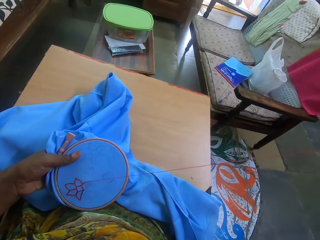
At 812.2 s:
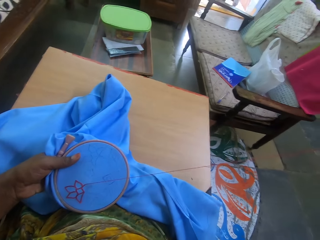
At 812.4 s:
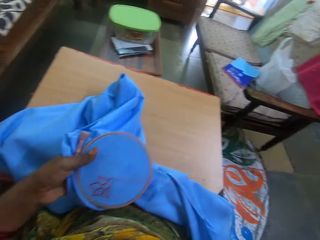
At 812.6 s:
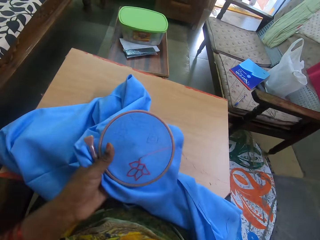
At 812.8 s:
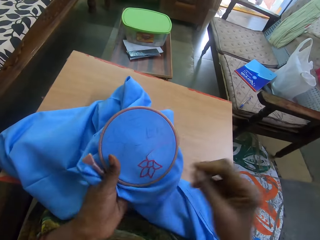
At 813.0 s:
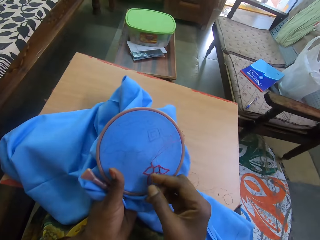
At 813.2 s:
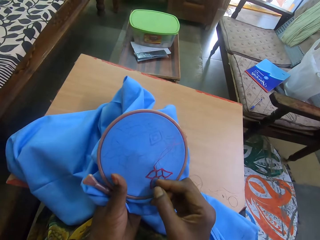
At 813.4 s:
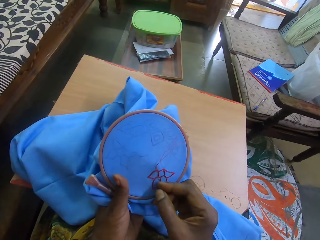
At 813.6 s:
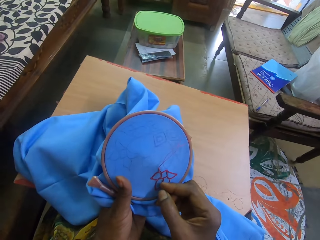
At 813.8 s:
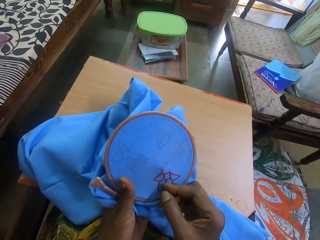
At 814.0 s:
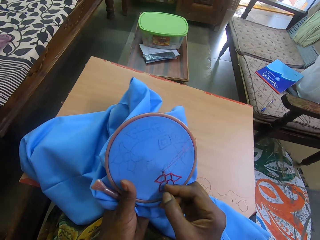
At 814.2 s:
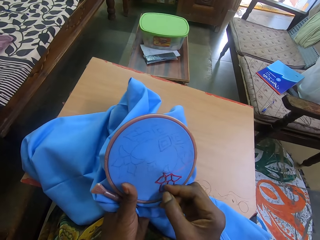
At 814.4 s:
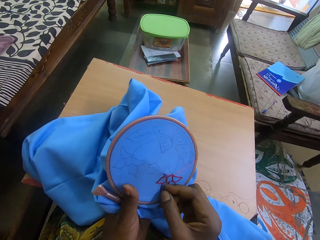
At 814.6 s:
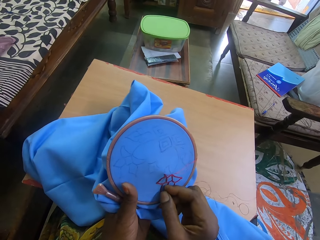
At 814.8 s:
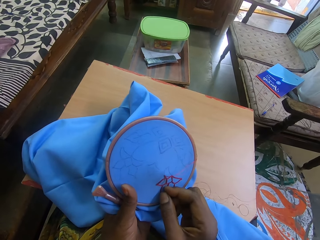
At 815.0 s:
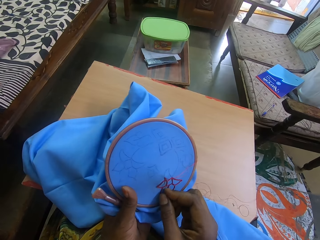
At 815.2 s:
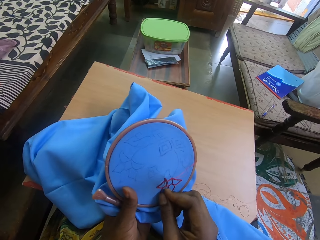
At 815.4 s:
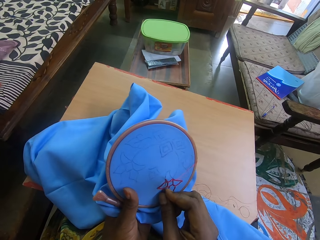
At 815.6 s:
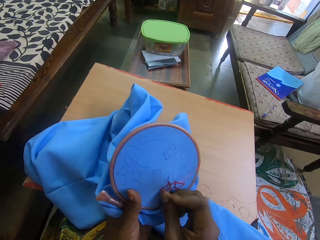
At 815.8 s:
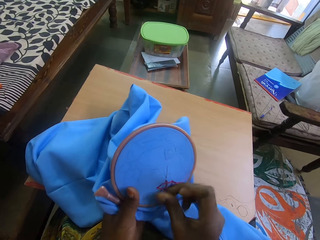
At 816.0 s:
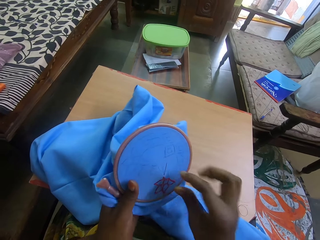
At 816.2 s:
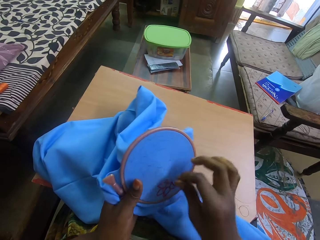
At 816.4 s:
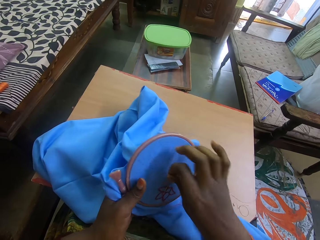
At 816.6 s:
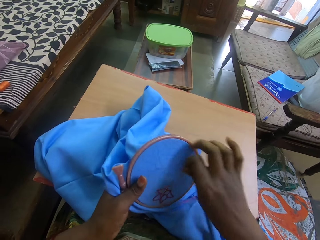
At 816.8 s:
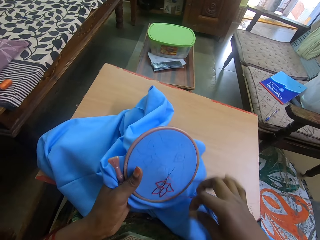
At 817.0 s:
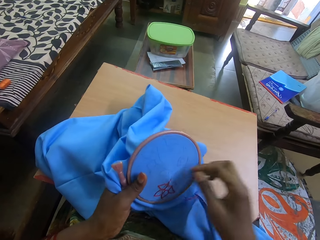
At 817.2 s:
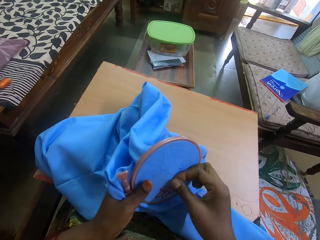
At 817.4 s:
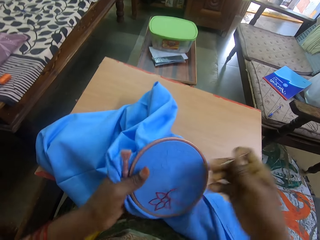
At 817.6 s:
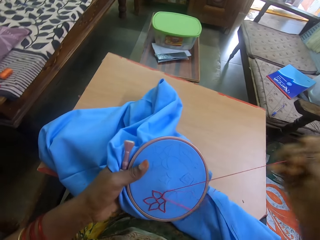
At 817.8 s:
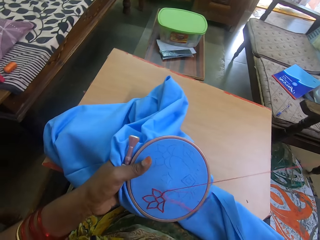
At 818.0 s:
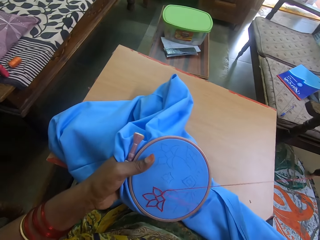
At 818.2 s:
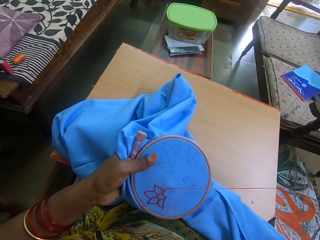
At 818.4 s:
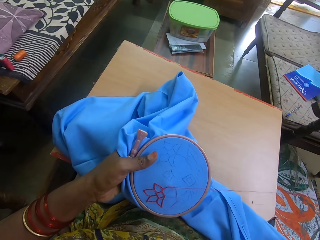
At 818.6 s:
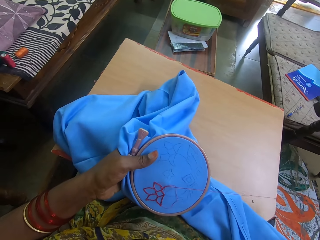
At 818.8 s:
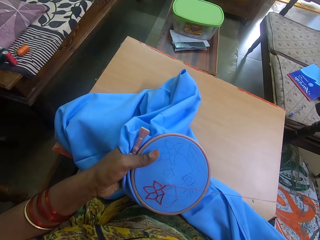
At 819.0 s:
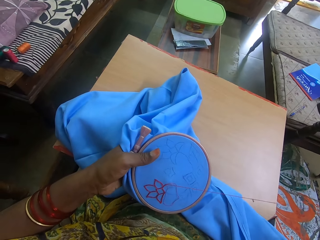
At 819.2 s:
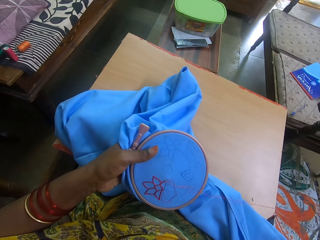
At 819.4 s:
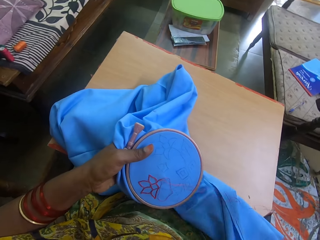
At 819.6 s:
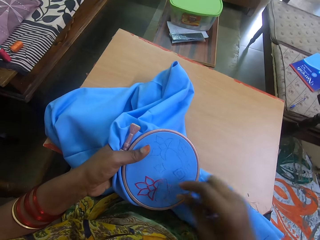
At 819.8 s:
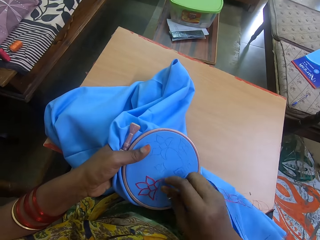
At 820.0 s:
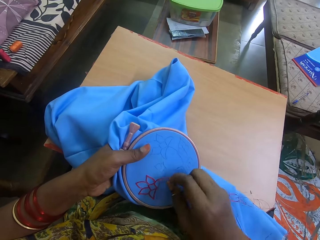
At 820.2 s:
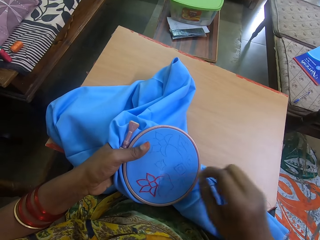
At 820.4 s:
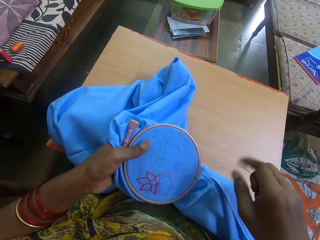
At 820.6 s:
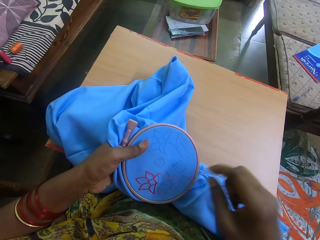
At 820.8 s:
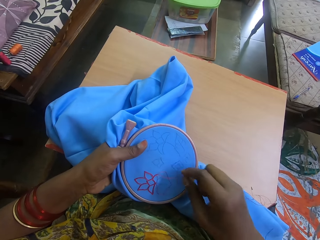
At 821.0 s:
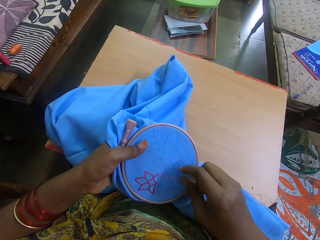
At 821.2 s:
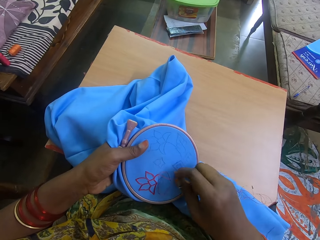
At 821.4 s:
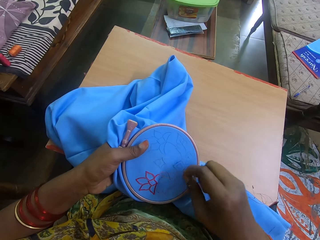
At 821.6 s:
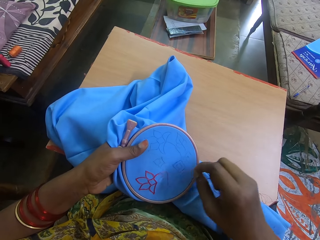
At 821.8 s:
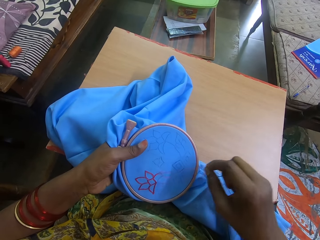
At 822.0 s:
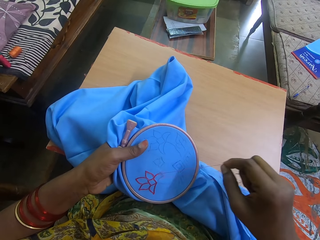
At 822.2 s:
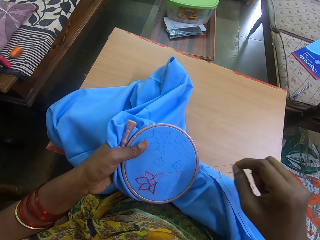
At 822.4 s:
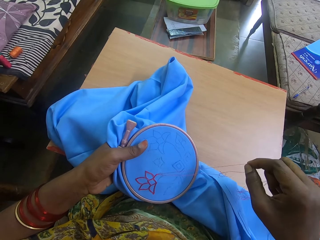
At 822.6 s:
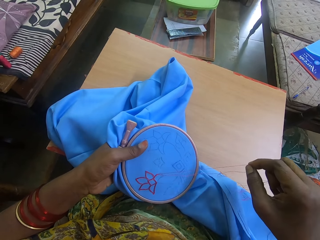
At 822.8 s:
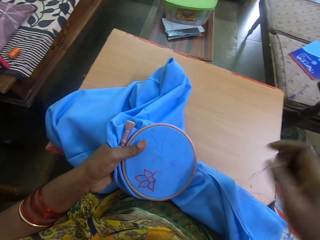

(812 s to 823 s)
The camera wearer stitches the cloth. They adjust the thread and pull the thread.

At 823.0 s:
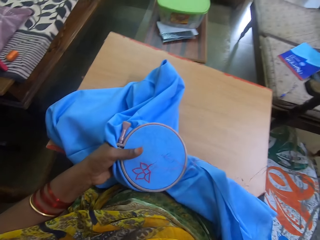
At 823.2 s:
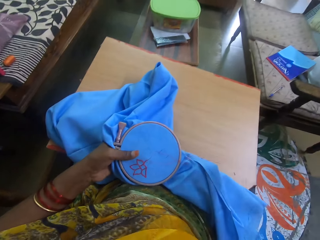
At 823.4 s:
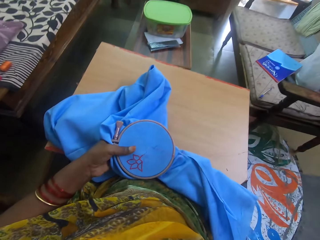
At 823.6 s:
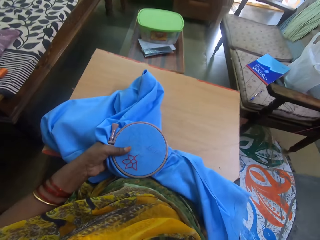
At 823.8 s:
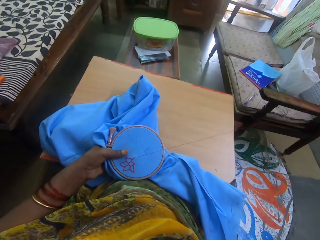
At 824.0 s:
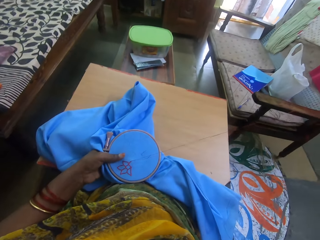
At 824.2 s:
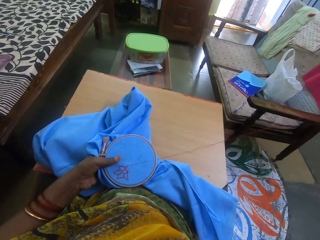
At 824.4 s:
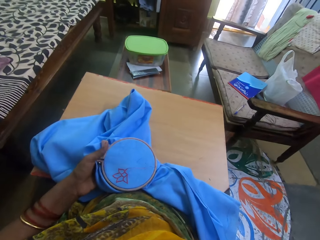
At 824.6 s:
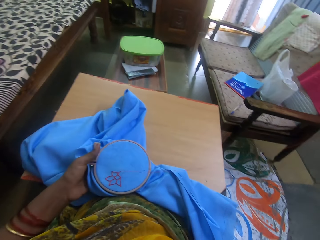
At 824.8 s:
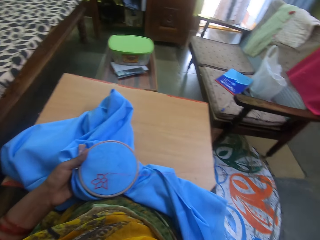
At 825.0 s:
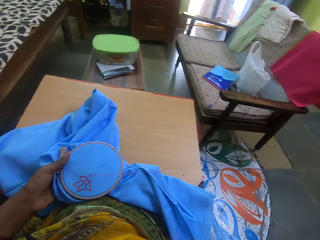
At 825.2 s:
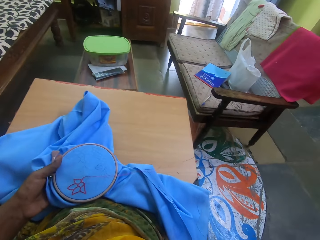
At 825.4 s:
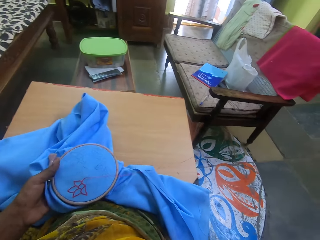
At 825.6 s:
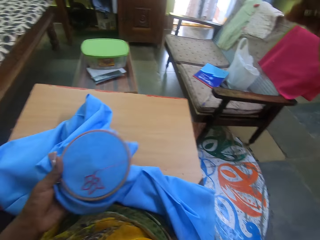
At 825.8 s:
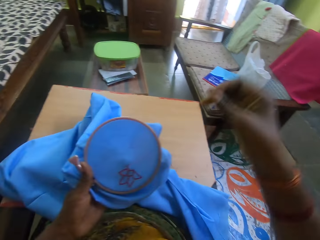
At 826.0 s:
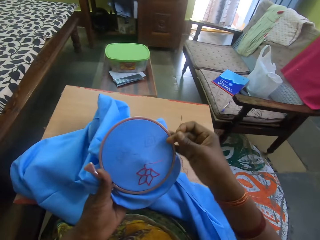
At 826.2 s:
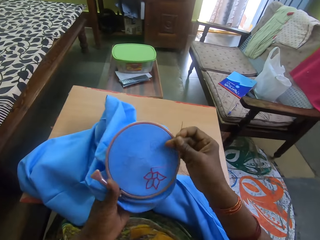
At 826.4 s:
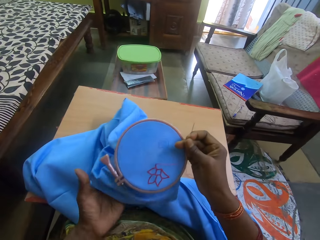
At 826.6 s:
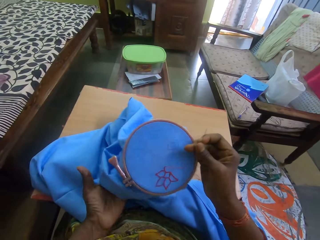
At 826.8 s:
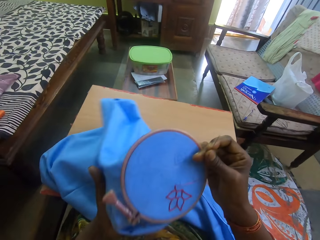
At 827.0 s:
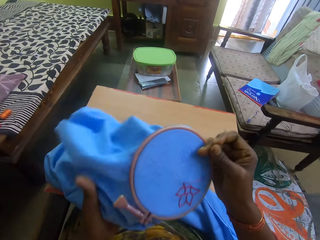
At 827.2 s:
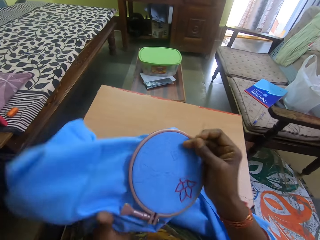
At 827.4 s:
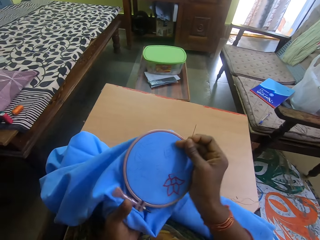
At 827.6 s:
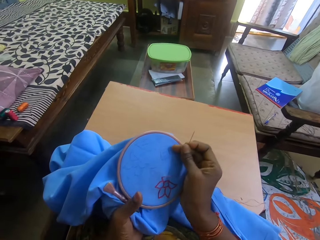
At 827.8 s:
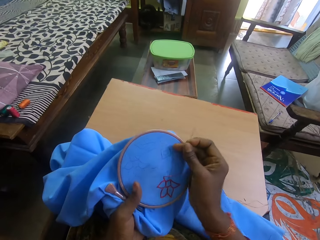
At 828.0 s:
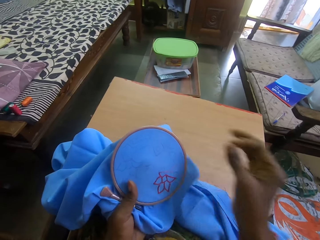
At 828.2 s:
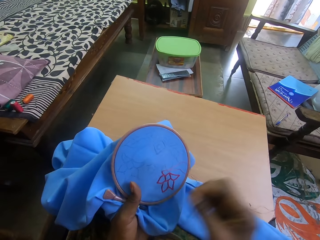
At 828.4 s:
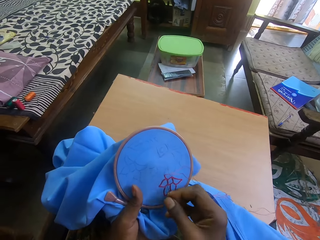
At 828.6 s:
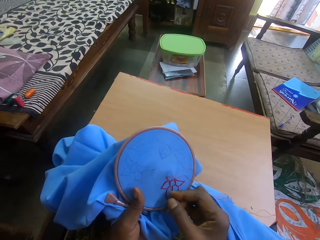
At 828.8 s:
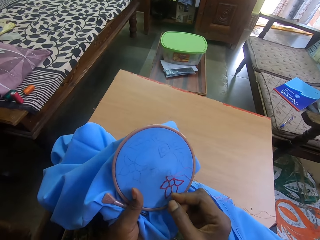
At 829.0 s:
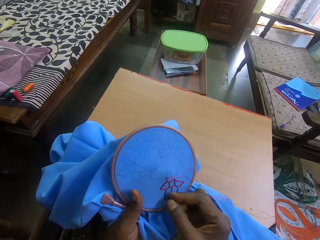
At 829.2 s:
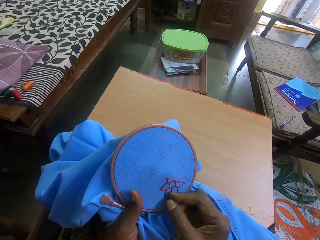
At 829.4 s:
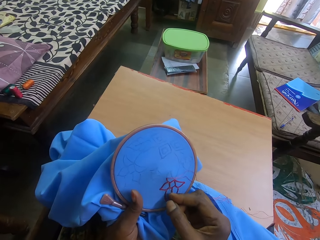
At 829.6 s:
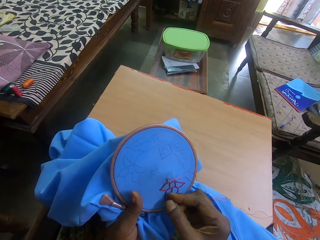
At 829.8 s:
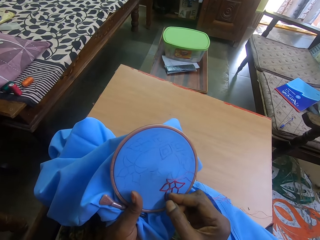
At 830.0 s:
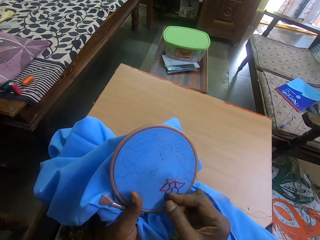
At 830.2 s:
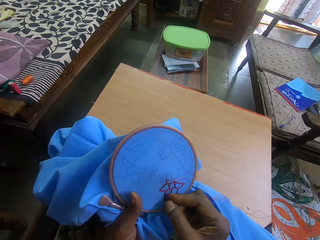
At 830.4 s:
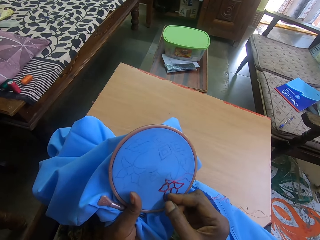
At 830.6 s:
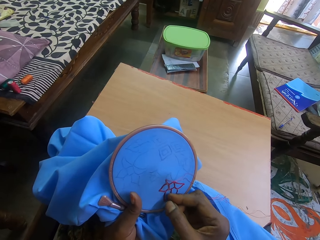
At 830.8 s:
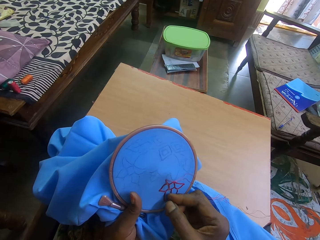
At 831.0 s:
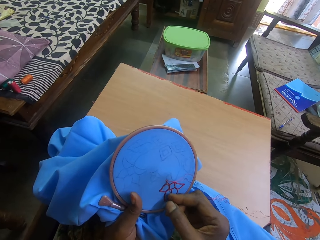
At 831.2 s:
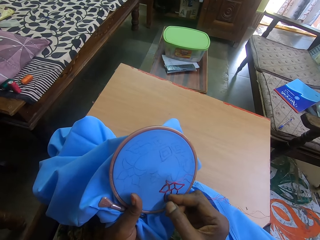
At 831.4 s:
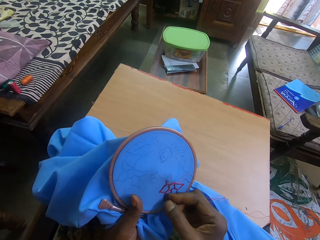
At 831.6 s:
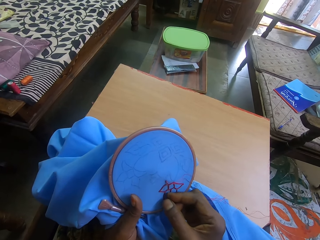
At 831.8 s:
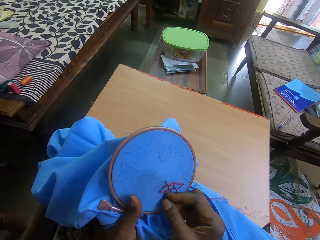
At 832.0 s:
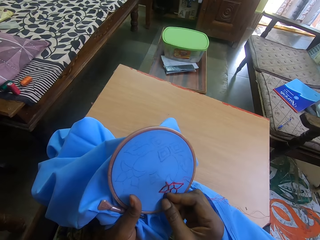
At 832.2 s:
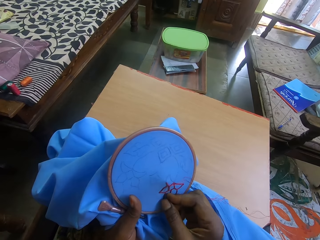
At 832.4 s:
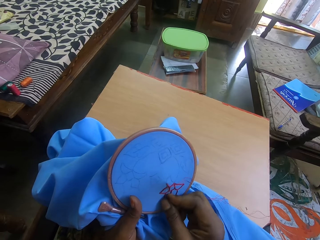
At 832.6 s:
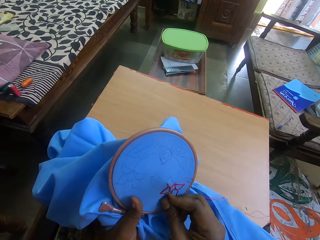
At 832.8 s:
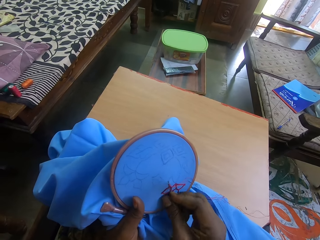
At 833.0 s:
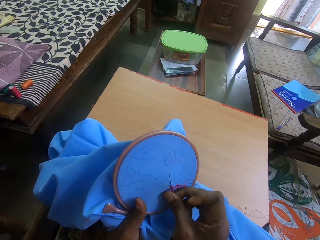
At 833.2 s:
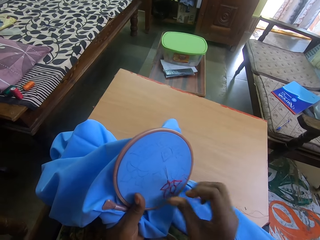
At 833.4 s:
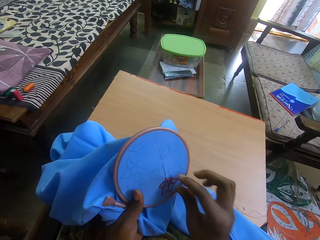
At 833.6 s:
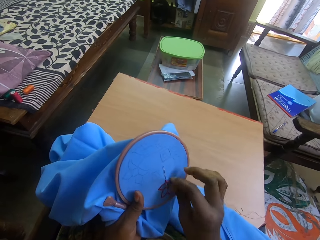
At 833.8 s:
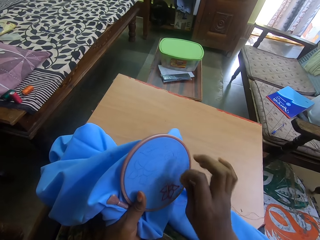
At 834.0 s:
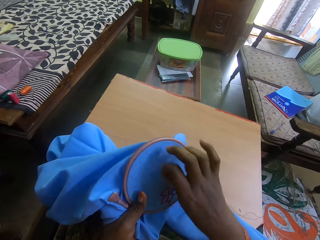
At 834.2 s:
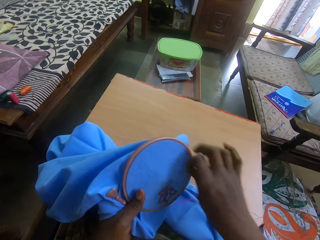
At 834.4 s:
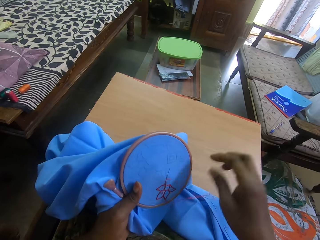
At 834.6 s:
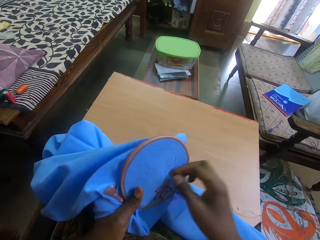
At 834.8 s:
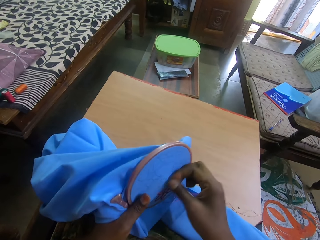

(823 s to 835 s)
The camera wearer adjusts the cloth. They sew the cloth using the sewing needle.
